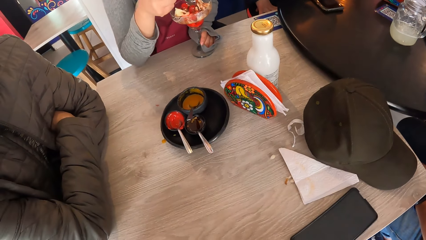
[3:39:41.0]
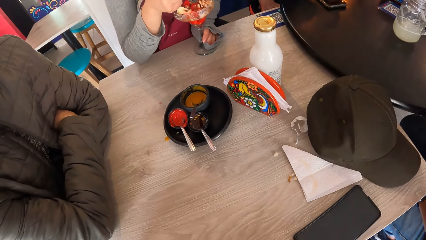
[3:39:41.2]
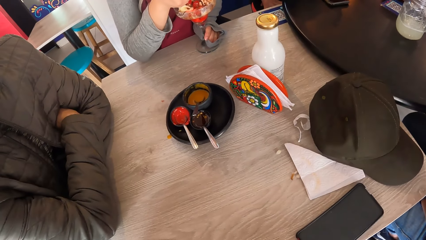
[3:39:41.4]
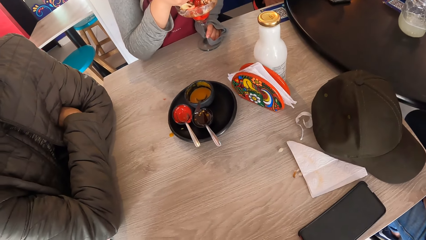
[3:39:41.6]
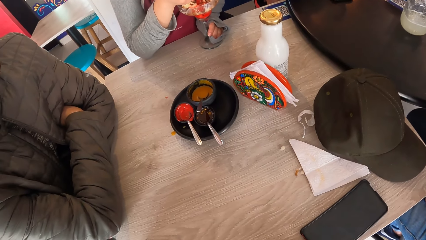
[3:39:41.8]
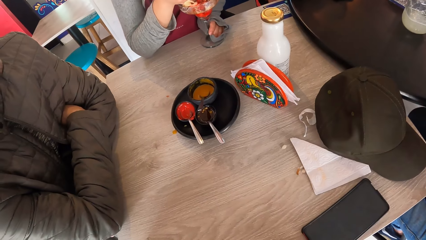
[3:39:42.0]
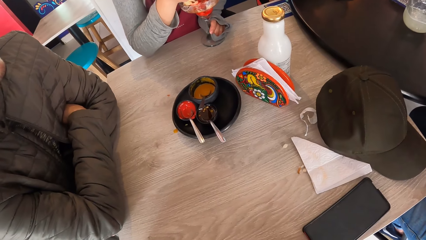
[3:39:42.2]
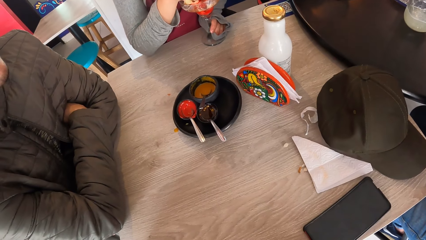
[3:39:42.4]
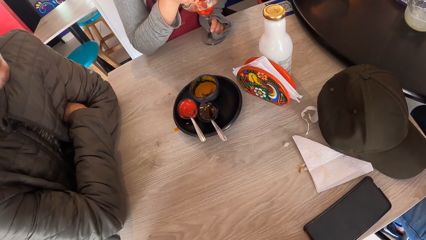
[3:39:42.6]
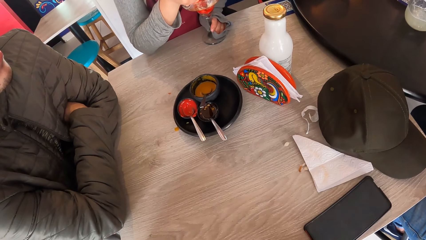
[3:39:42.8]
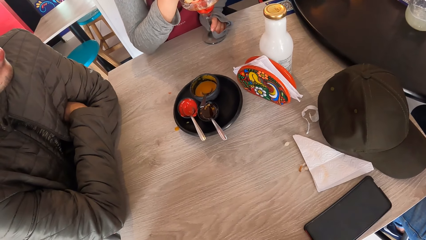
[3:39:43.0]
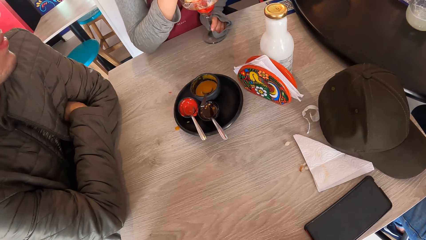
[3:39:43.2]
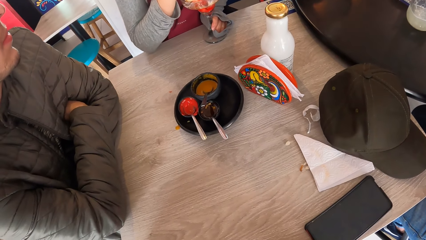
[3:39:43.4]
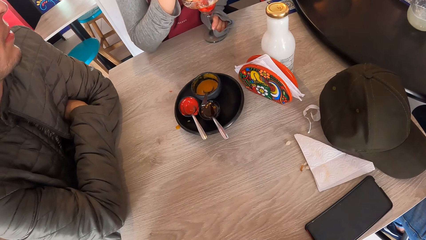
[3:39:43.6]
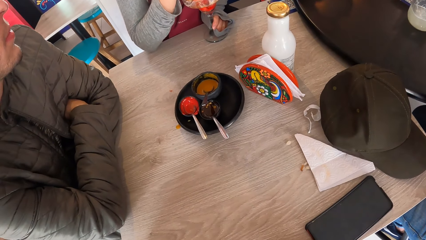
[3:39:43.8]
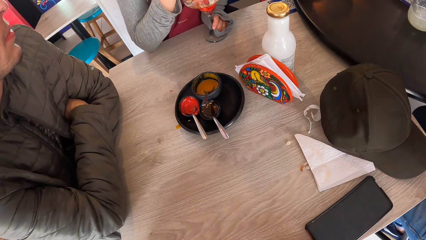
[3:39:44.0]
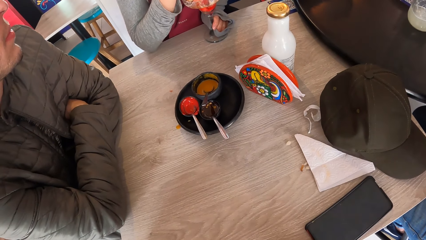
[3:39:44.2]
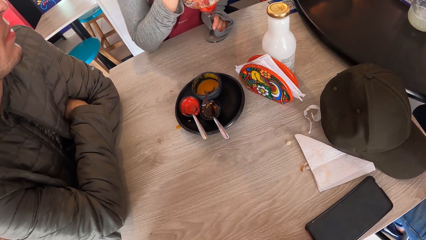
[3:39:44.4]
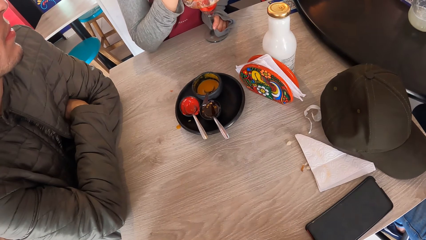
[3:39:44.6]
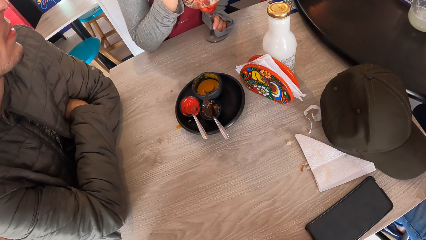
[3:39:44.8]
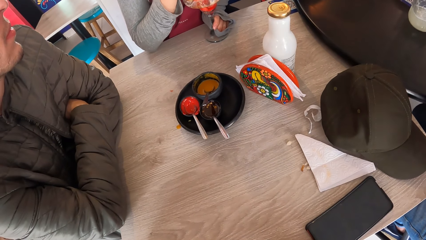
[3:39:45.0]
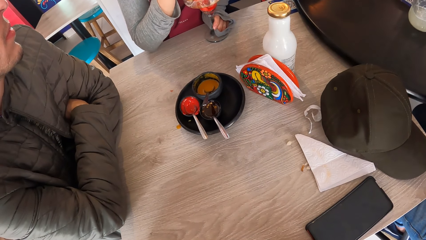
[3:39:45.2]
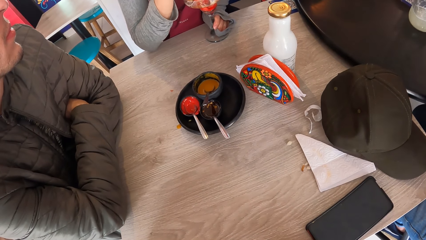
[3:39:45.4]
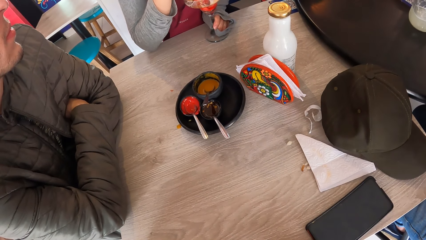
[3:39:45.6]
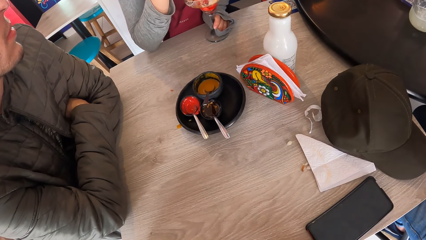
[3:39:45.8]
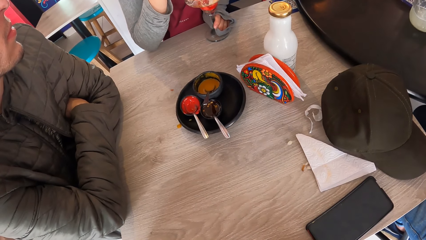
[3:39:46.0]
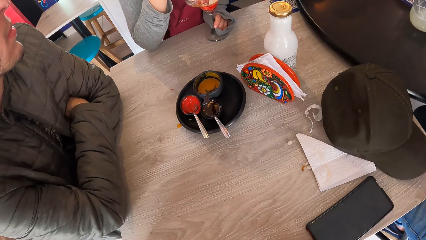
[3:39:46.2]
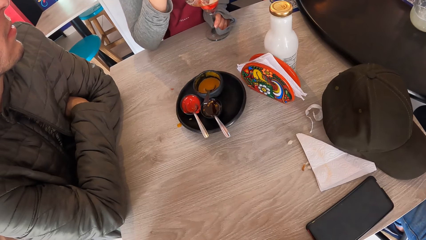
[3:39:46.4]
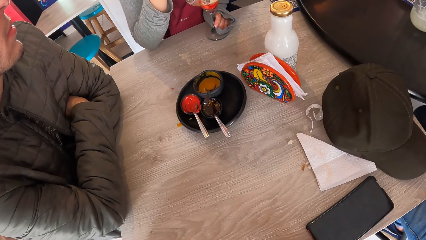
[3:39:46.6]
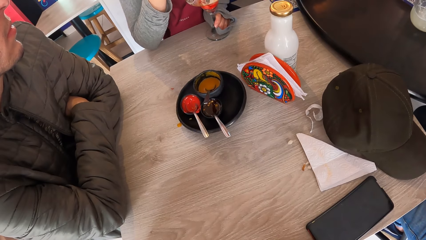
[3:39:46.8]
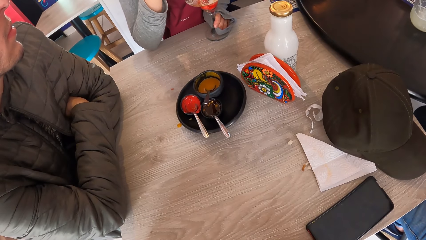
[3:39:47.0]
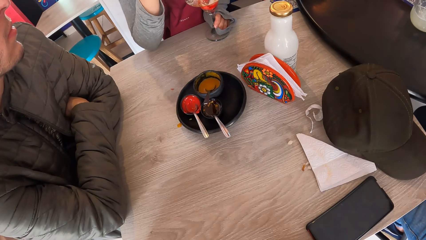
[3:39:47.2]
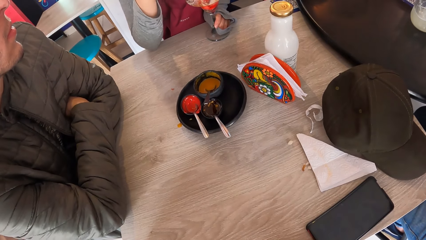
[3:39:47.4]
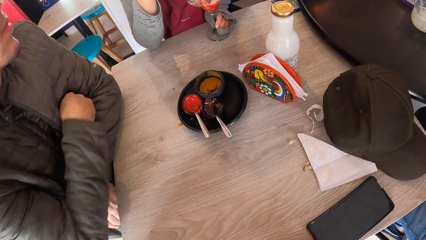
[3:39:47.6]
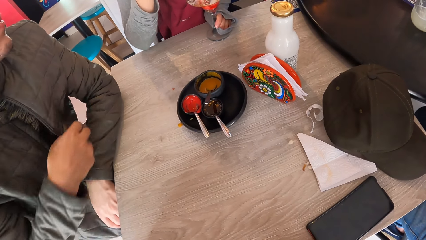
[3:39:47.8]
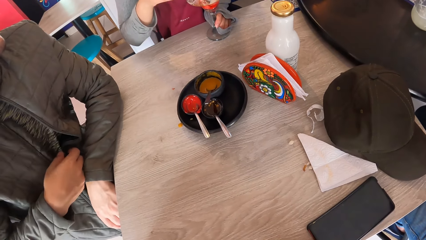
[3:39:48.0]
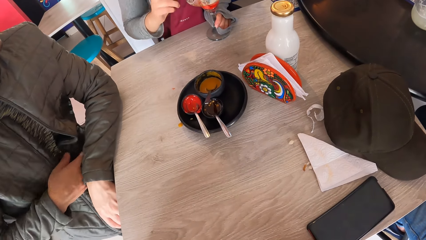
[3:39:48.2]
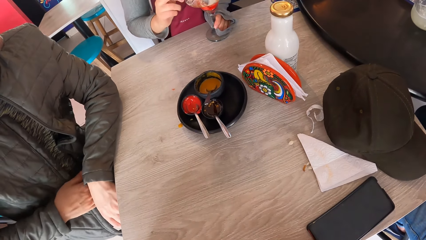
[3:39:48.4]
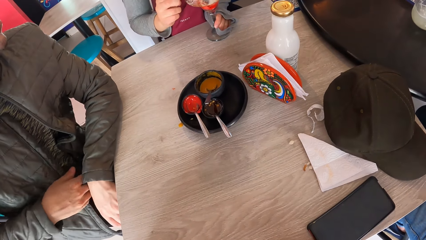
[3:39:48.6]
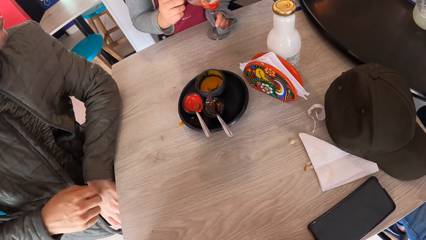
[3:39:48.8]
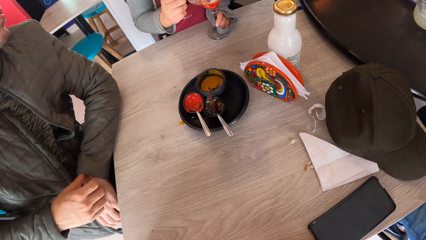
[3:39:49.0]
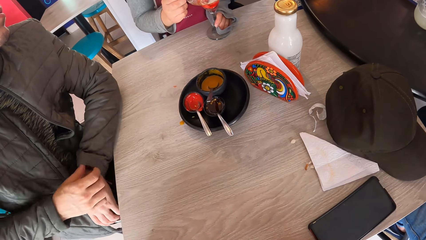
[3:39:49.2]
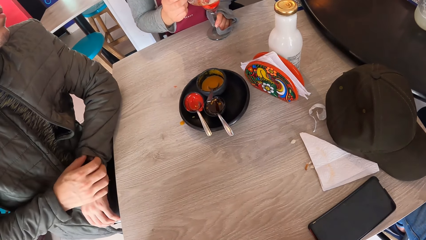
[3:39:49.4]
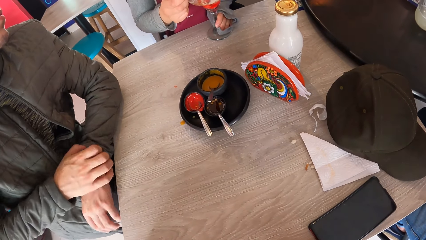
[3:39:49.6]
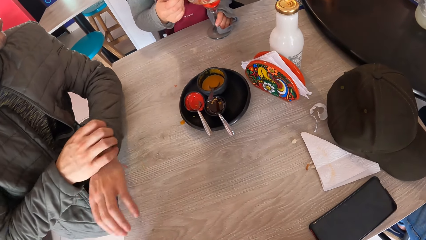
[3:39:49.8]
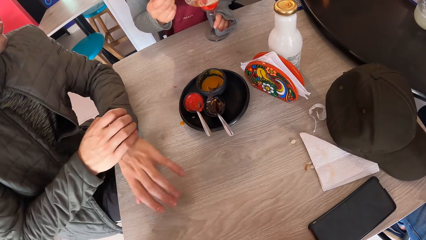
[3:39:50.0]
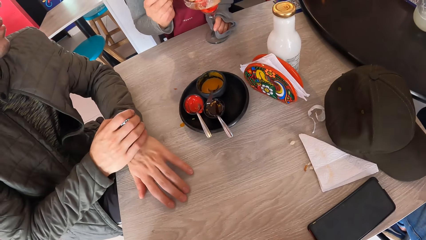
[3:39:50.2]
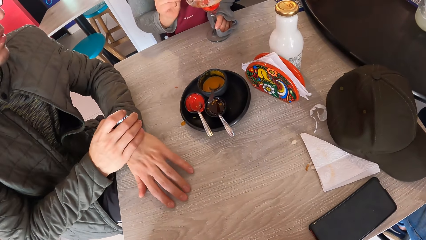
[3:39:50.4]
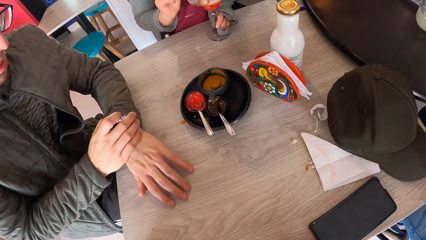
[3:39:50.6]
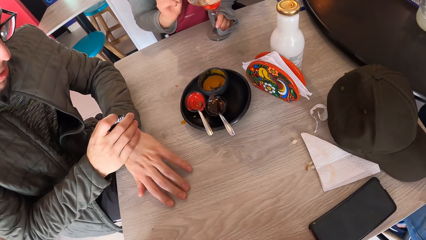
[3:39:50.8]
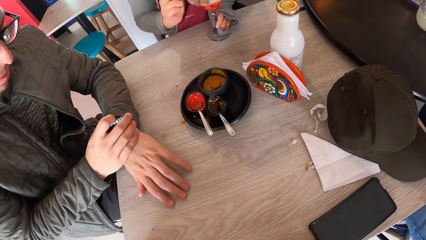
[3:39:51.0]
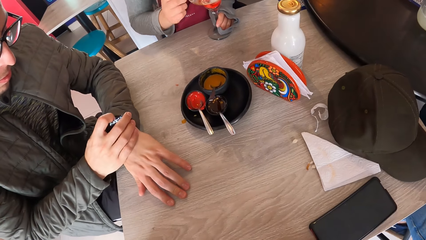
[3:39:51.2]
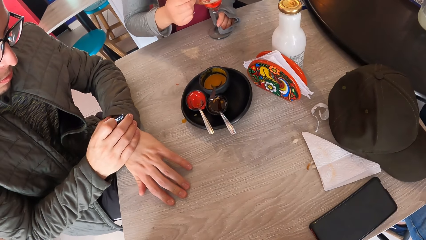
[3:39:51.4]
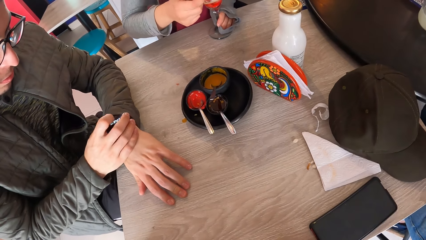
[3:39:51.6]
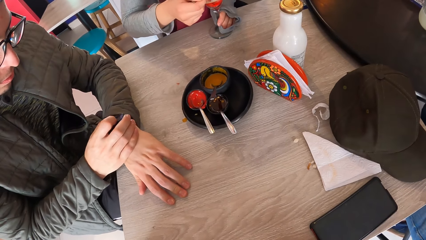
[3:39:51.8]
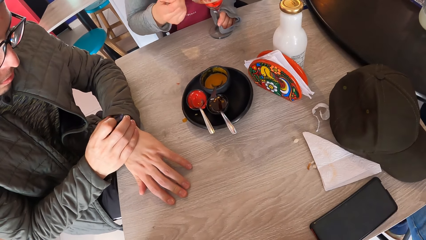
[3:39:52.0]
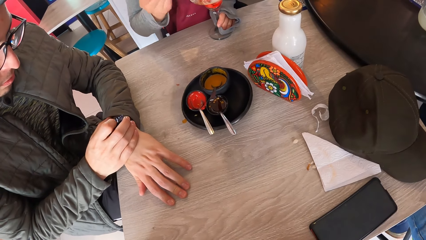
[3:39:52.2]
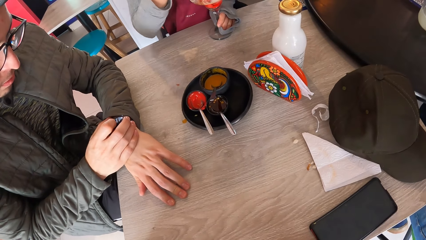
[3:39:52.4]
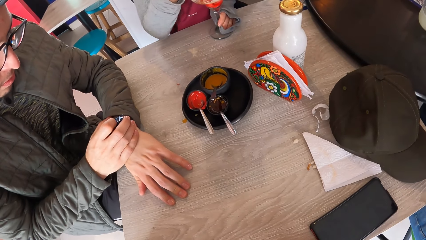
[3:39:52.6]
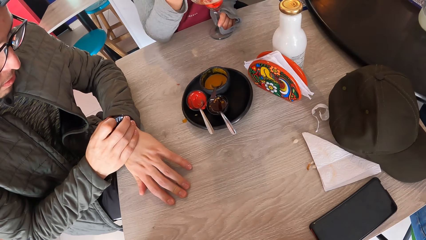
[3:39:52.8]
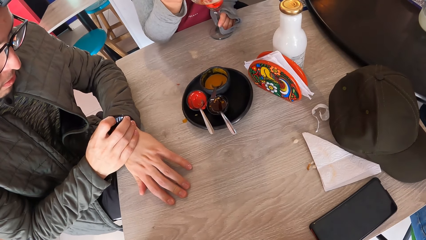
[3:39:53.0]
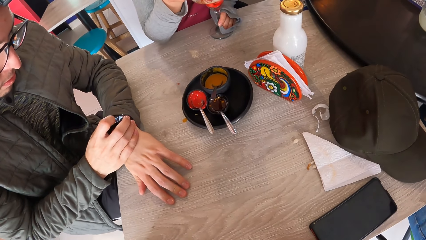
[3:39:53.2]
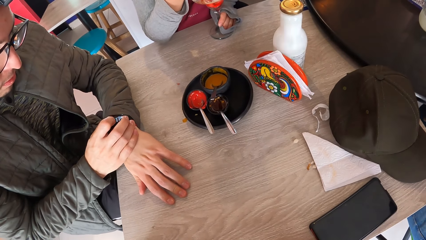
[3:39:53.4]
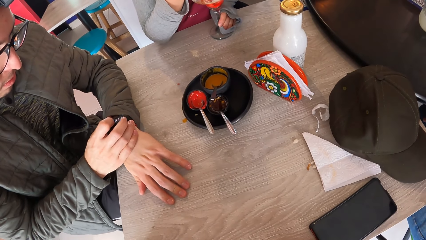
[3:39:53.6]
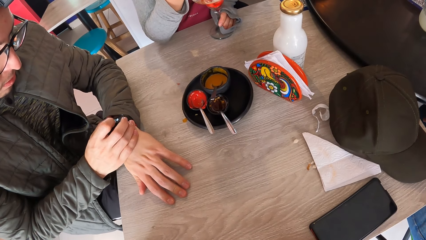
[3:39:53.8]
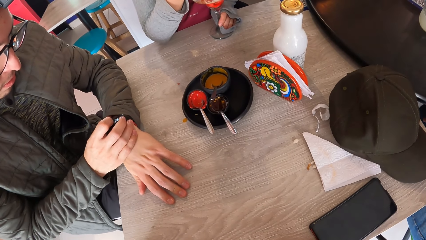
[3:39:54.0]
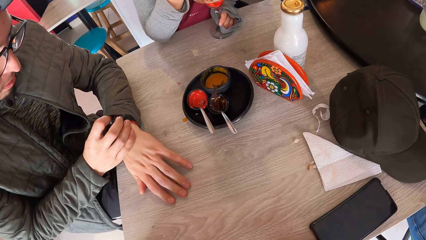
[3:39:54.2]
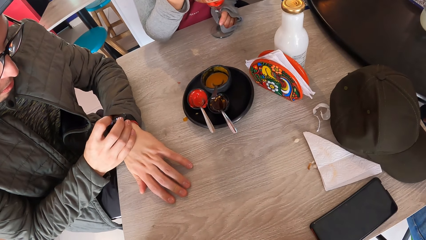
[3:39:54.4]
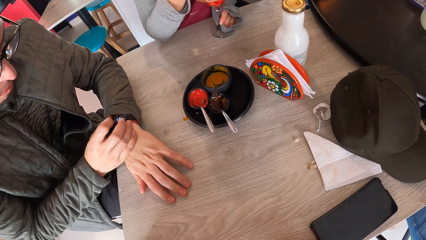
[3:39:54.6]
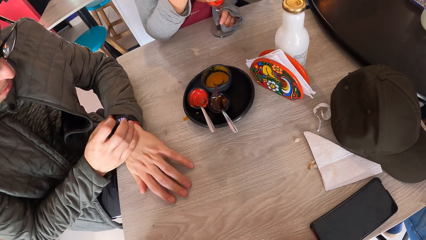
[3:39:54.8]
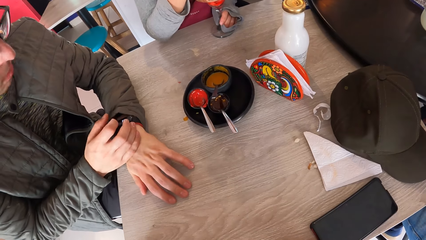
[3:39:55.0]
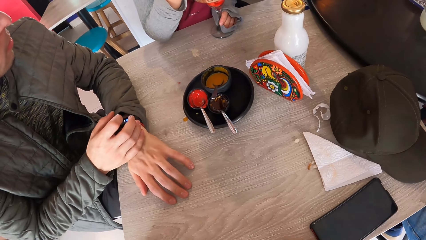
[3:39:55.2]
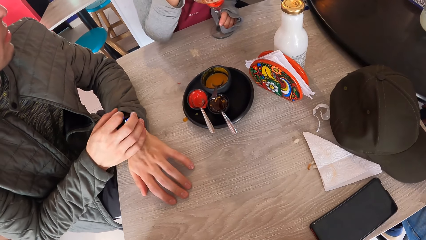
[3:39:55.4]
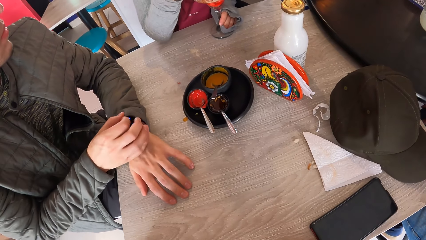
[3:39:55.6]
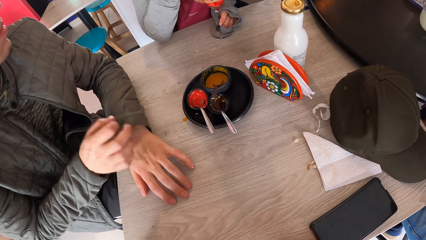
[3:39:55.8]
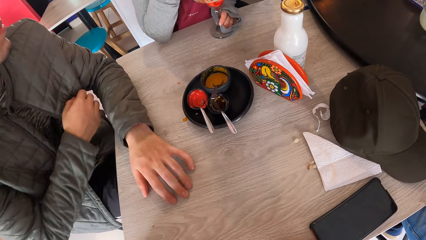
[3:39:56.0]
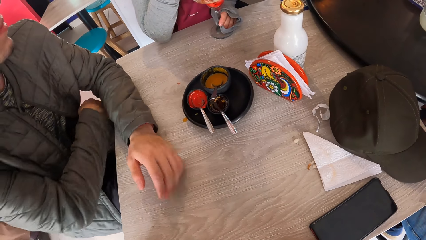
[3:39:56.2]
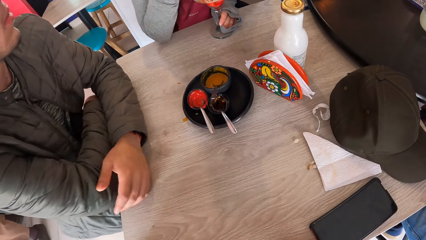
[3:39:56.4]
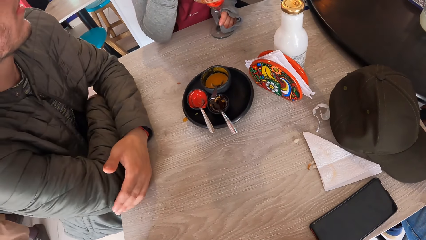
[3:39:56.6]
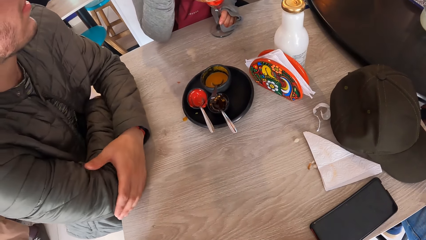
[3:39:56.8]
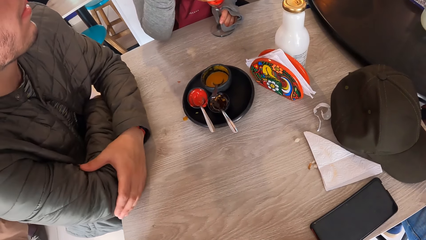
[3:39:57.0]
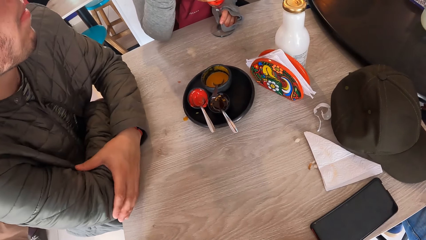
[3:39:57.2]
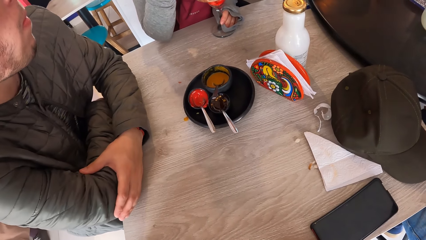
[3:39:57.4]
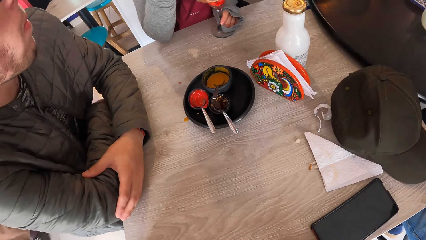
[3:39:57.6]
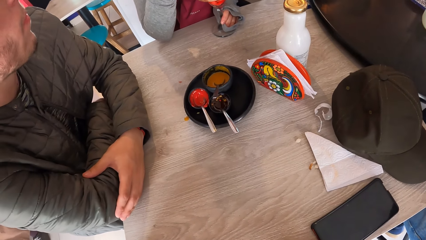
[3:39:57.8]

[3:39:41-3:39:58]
A person scoops ice cream with a spoon. Another person operates a watch with the right hand. A man touches the watch.
